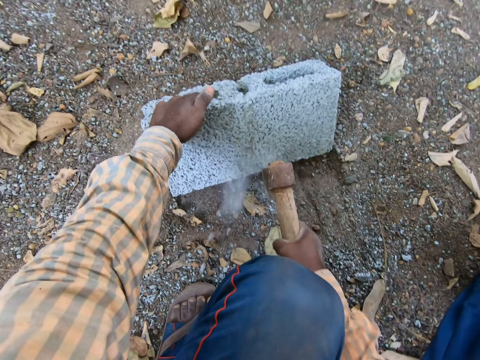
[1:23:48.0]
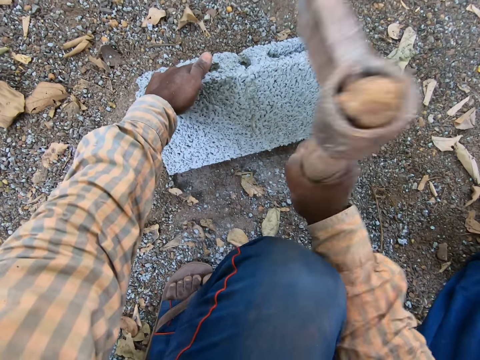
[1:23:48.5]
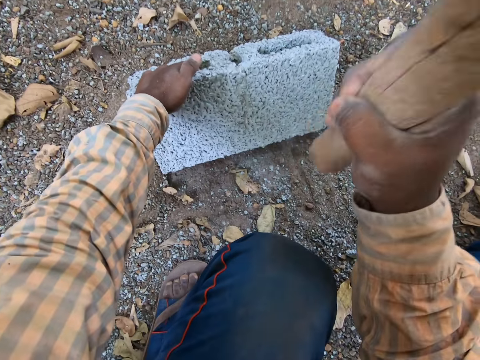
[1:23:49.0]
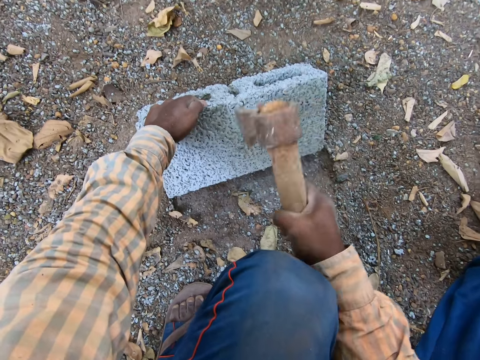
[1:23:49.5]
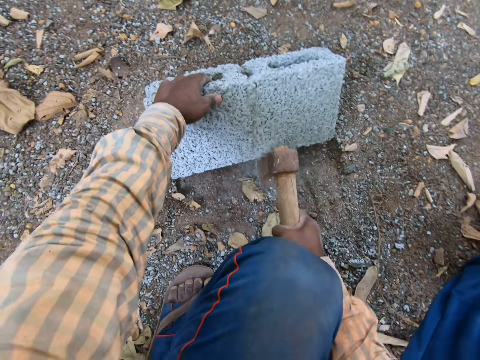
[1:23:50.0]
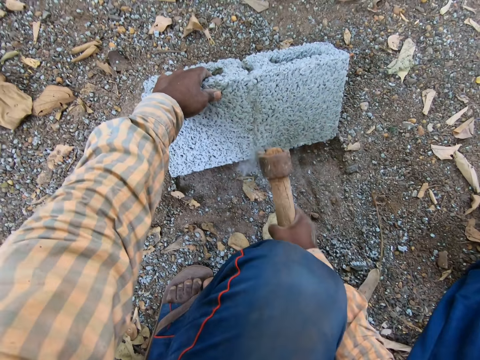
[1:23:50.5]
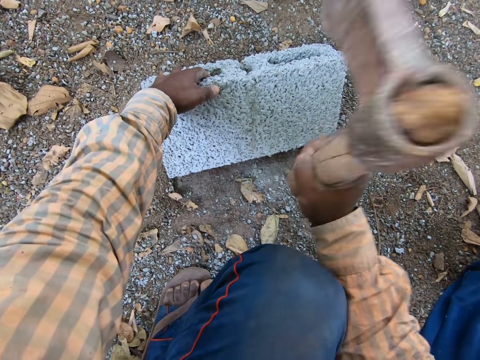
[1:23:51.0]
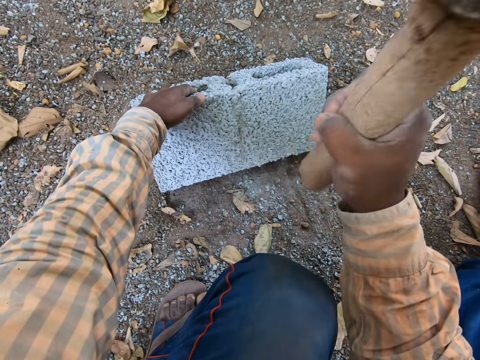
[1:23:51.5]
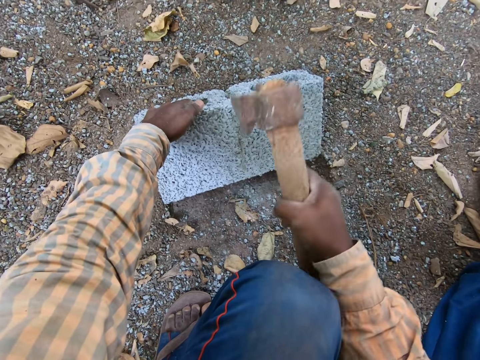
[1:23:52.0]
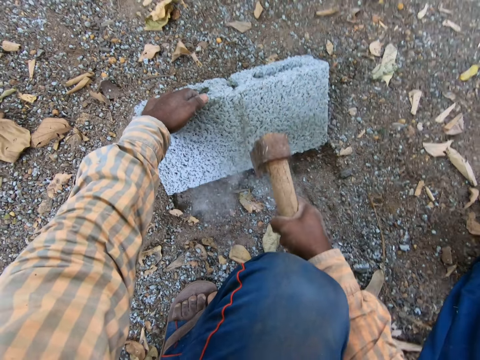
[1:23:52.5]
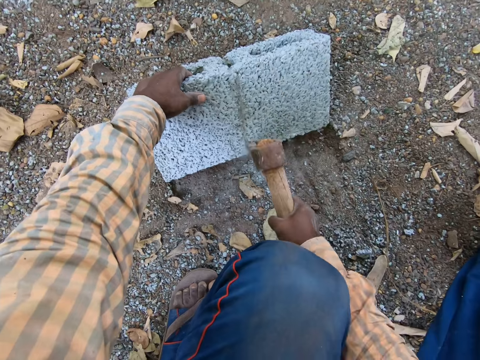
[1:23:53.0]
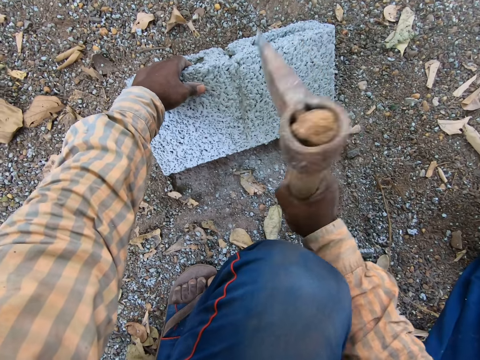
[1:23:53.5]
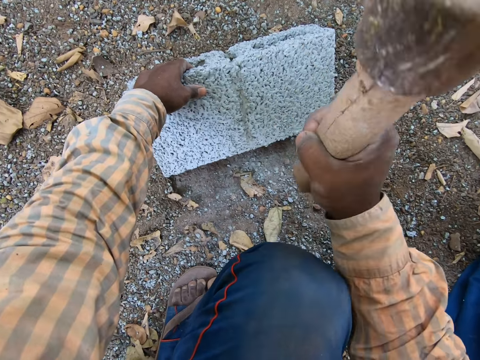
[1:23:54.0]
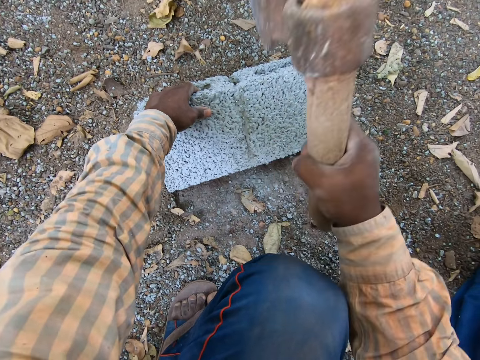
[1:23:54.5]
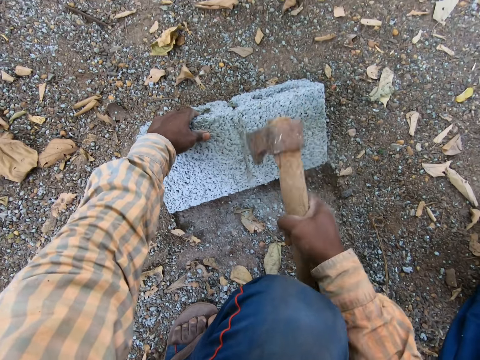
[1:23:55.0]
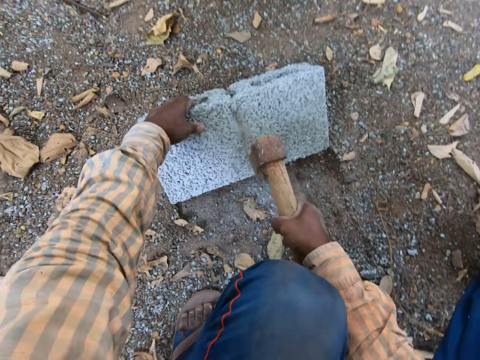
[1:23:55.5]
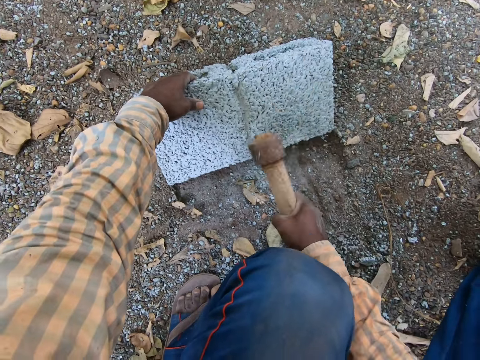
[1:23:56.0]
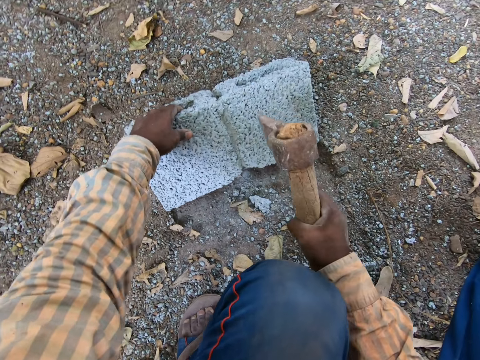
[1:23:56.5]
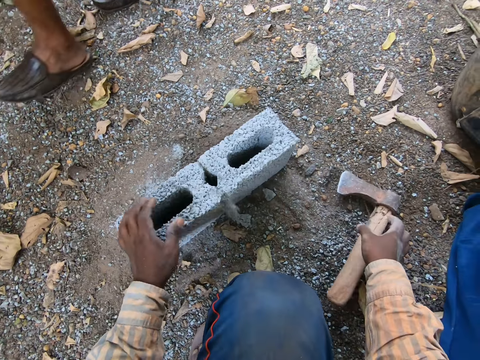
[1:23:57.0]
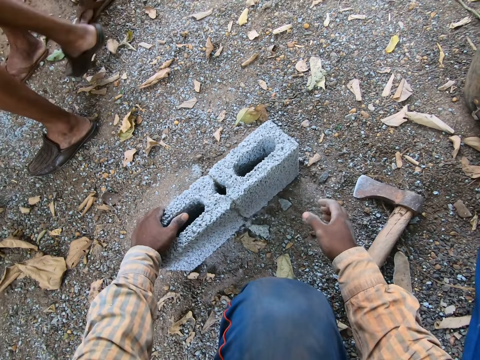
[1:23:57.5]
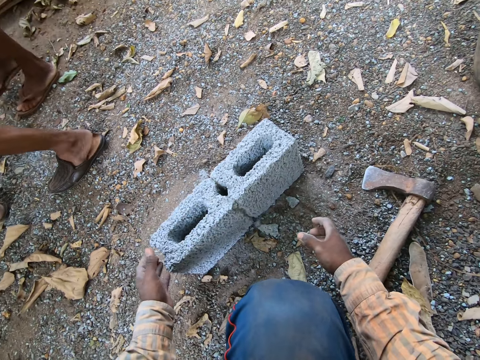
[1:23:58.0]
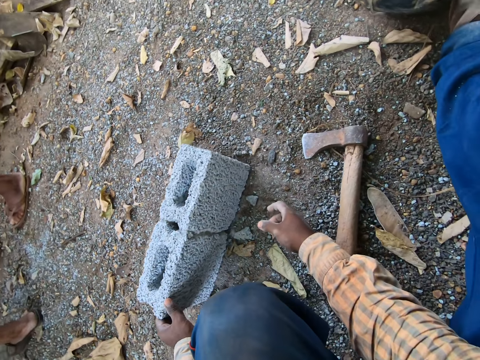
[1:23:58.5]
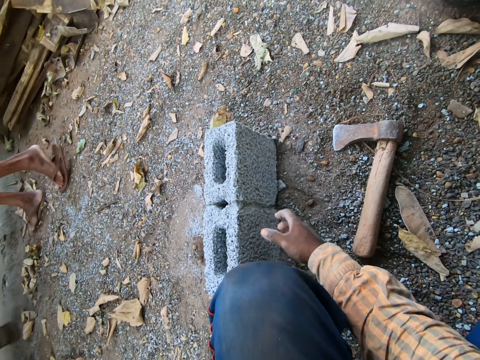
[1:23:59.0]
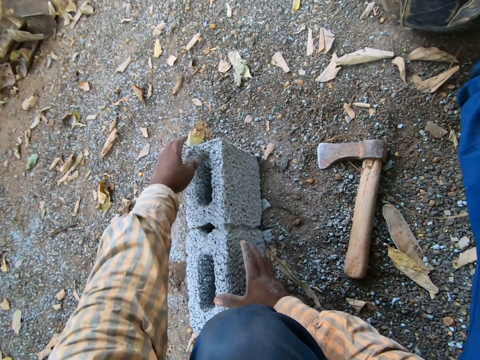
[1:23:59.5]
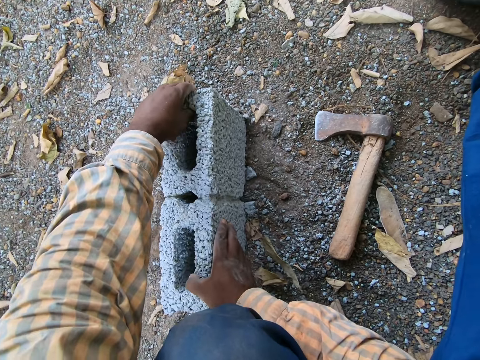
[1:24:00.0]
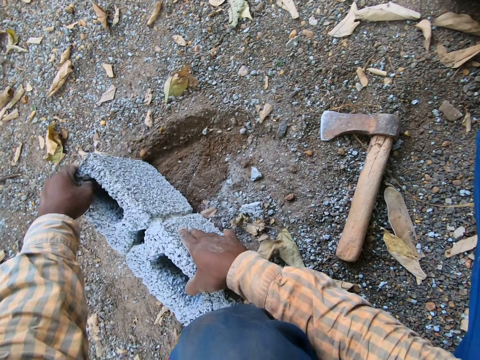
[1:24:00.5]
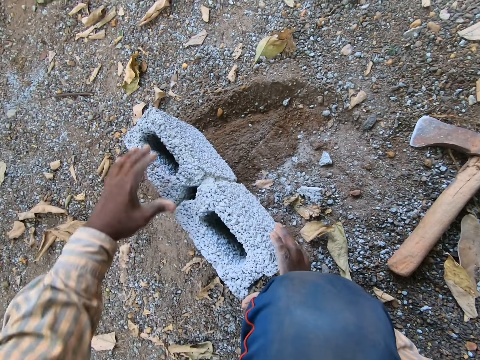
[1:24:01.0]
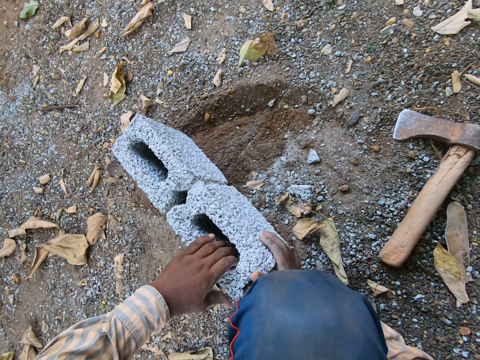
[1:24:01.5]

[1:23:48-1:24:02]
The camera wearer drops the axe on the floor with his right hand. He tilts the block. He positions the brick properly on the floor with both hands. He rotates the block.

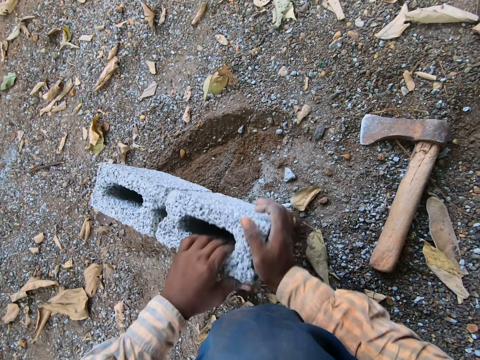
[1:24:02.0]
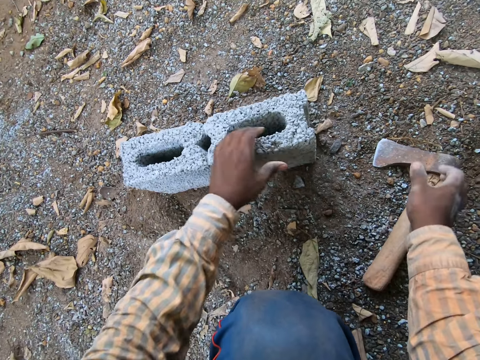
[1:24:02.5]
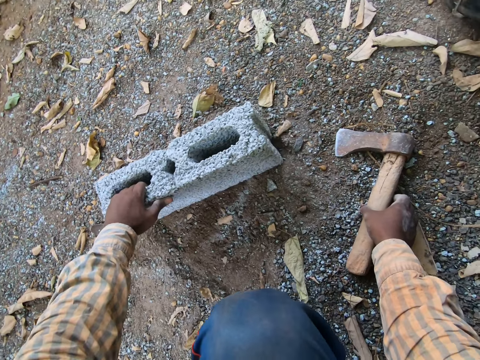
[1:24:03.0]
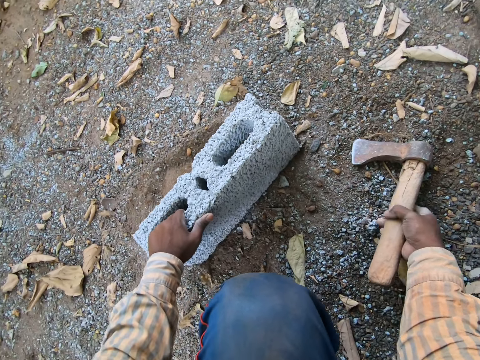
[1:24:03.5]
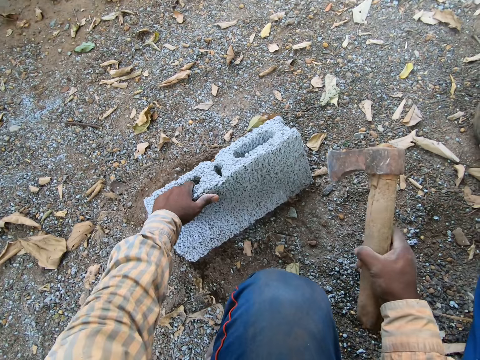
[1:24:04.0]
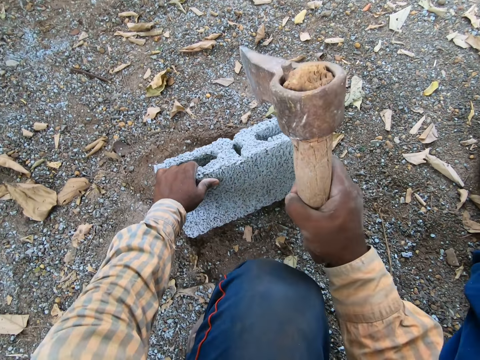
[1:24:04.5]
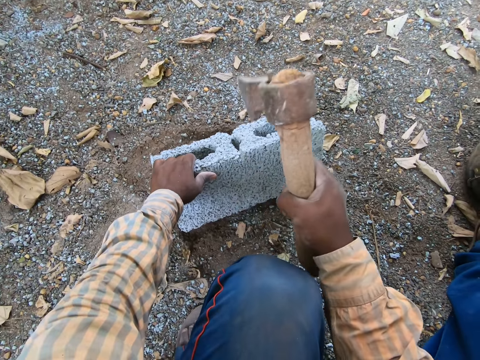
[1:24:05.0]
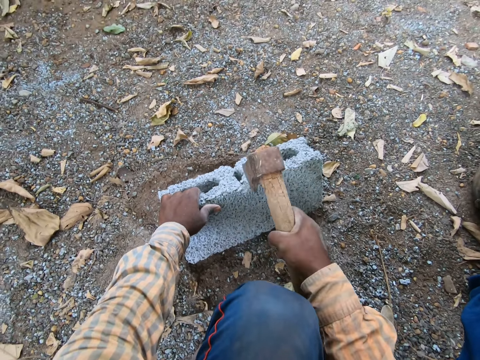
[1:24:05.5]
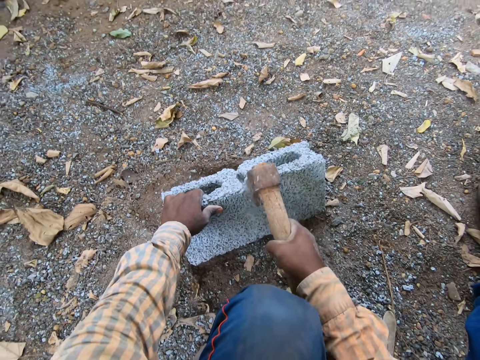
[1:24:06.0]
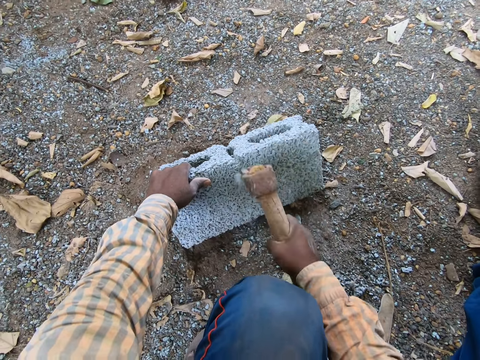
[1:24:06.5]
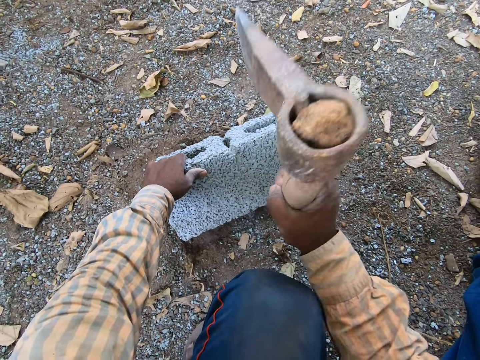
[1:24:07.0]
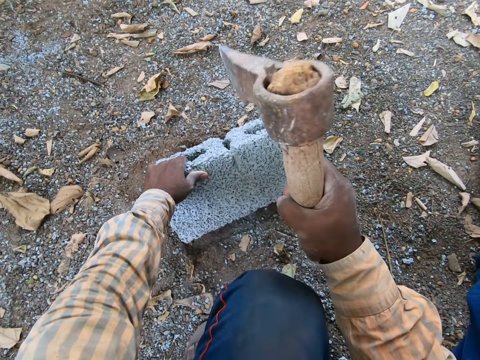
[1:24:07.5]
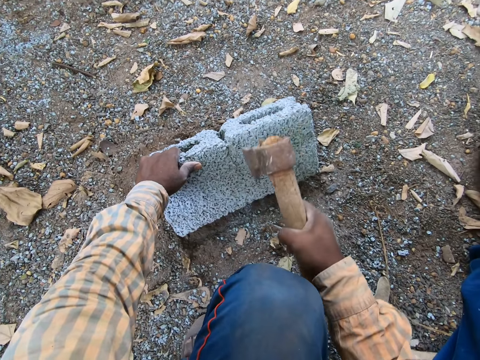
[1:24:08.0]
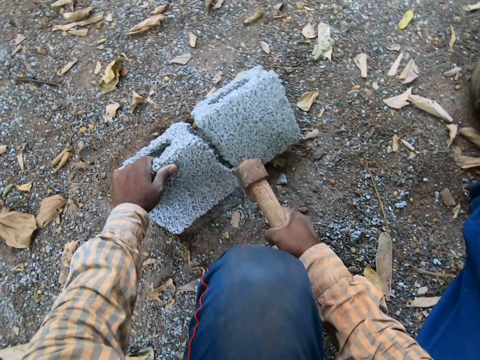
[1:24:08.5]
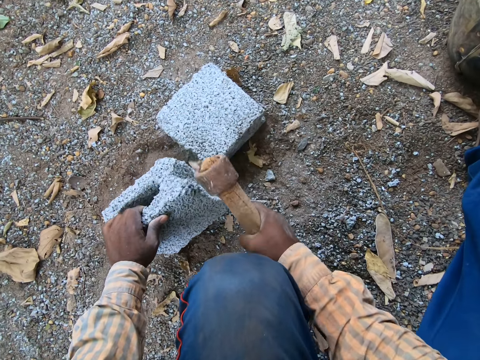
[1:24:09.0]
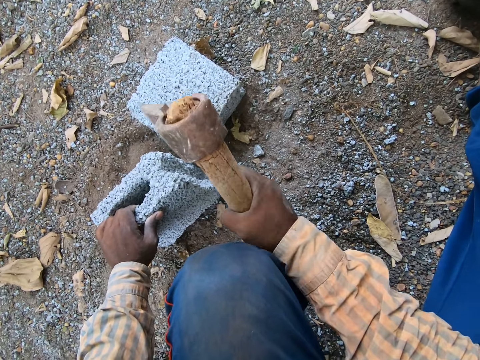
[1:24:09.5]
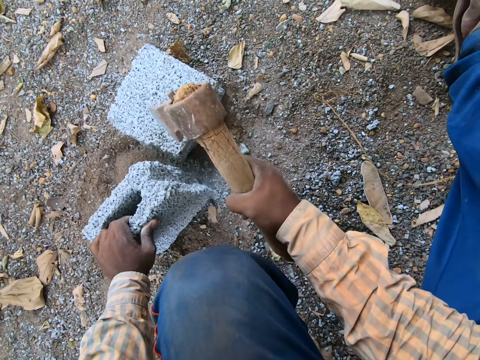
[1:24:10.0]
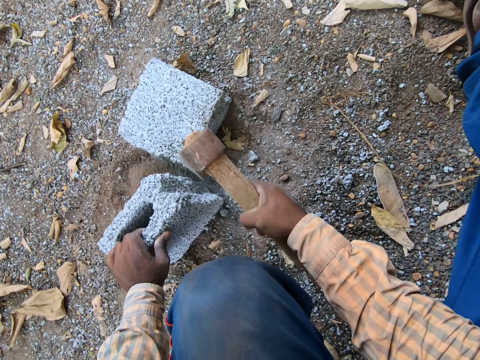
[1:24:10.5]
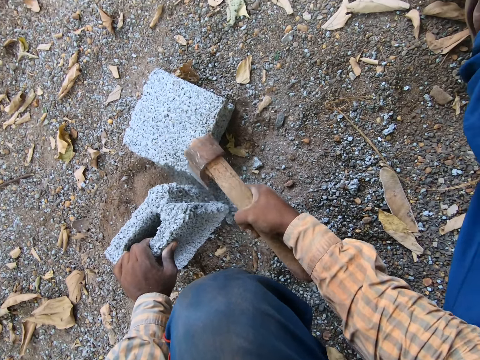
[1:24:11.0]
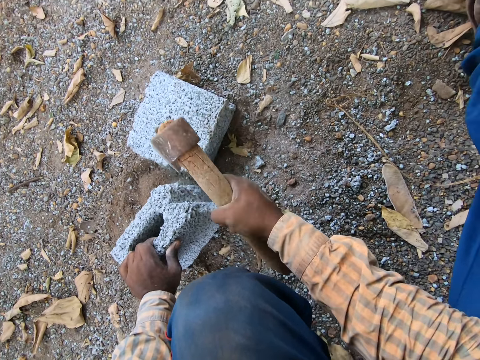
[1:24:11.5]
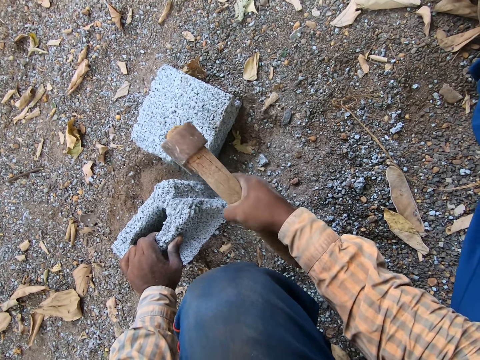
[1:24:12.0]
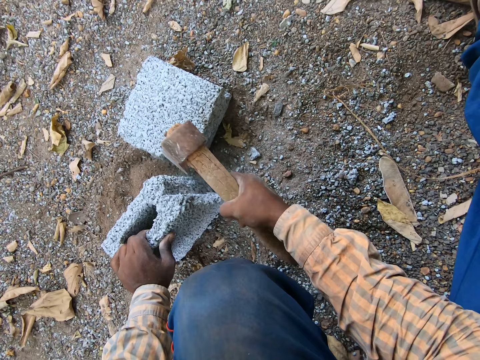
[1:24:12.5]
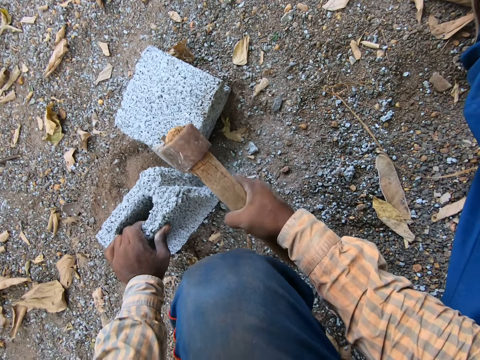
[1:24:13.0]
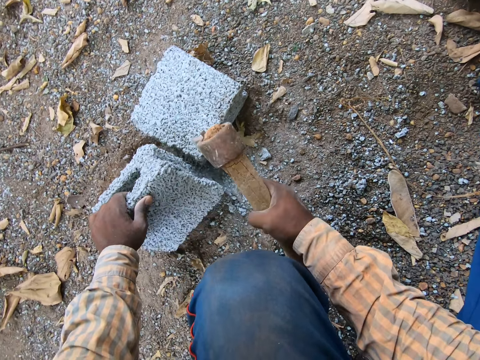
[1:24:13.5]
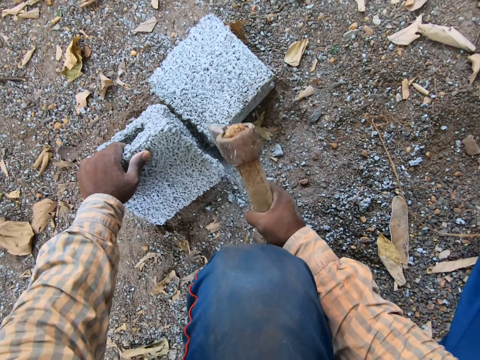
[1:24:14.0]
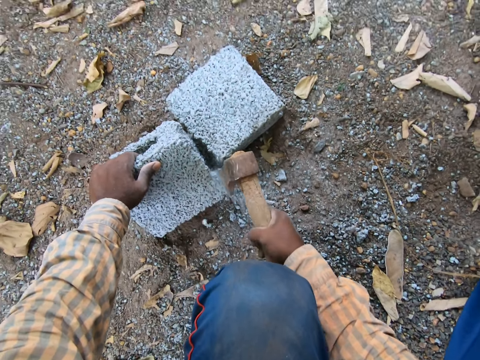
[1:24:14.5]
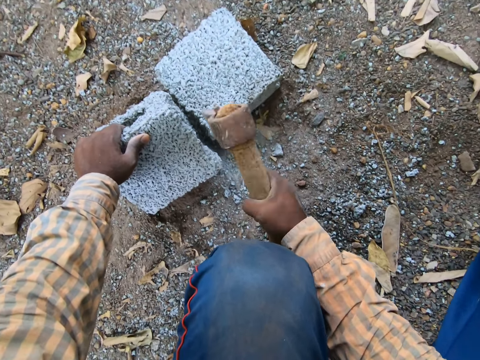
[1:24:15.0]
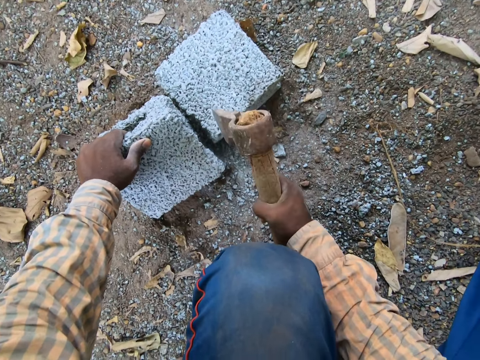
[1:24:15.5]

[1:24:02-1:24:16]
The camera wearer holds the brick with his left hand. He picks the axe from the floor with his right hand. He breaks the brick into two with the axe in his right hand. He separates the block into two. He breaks the block.
